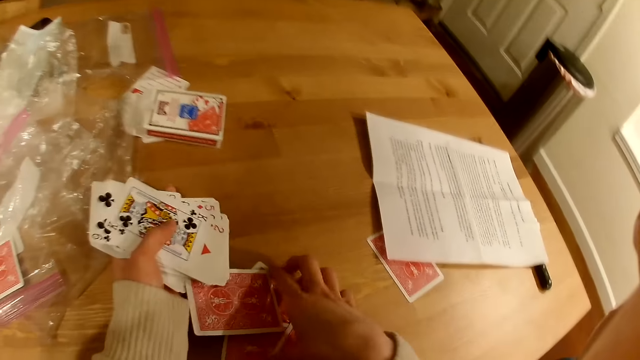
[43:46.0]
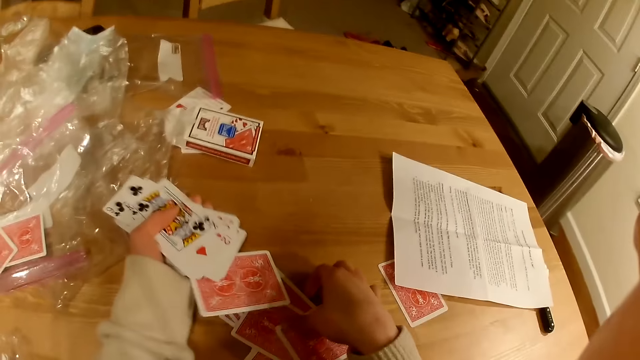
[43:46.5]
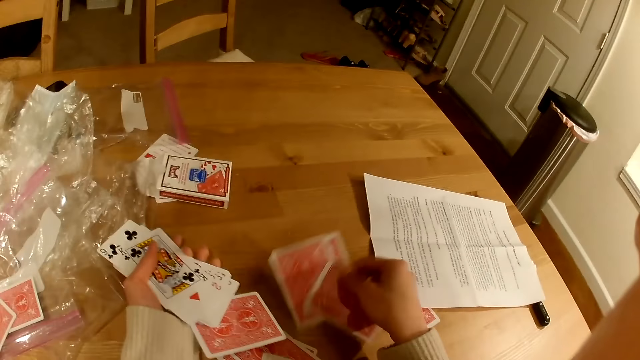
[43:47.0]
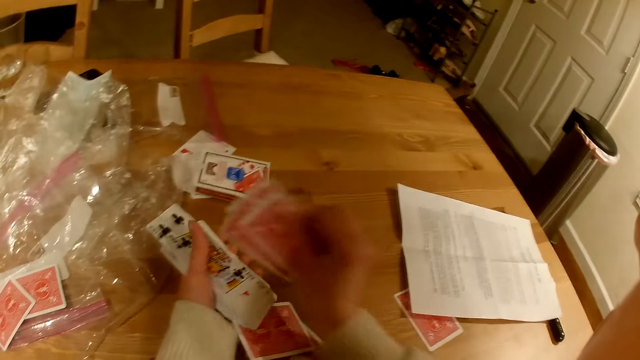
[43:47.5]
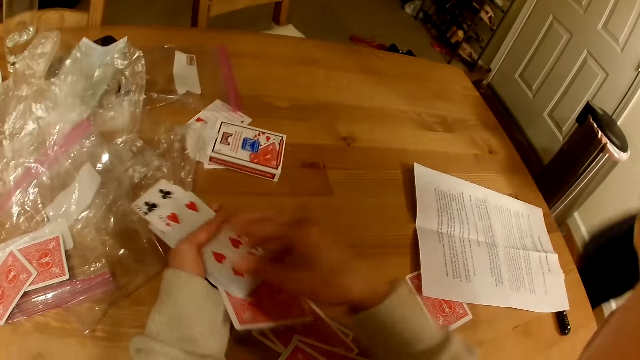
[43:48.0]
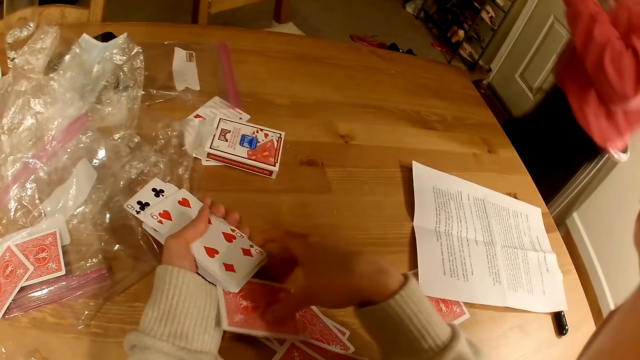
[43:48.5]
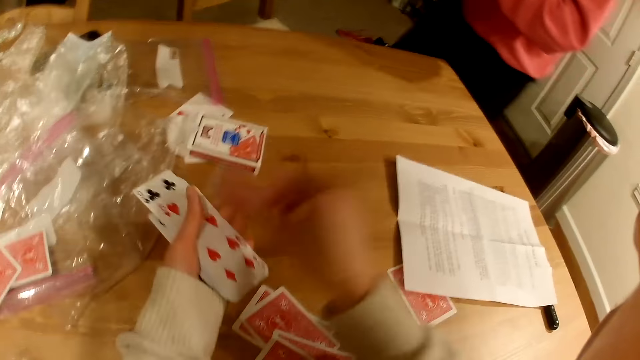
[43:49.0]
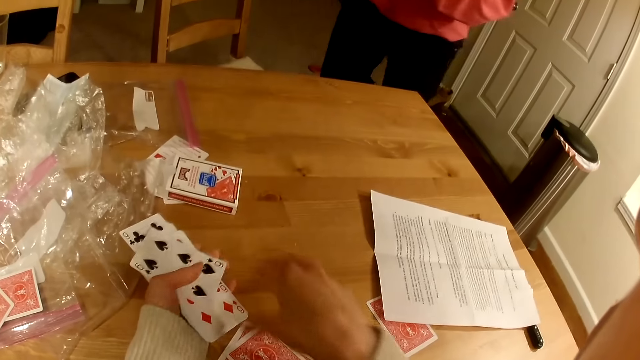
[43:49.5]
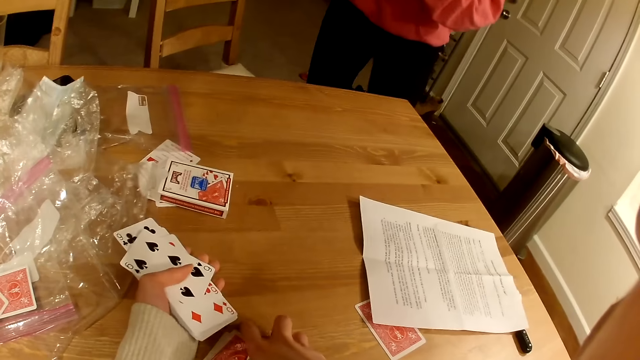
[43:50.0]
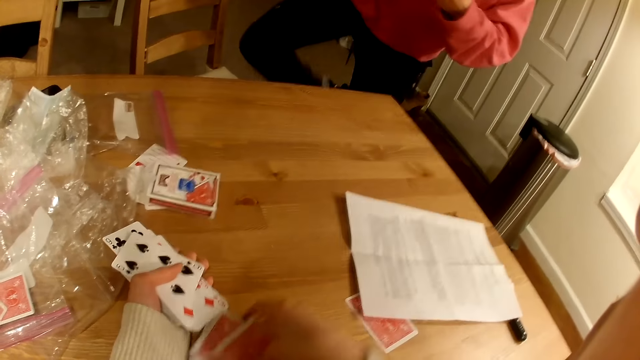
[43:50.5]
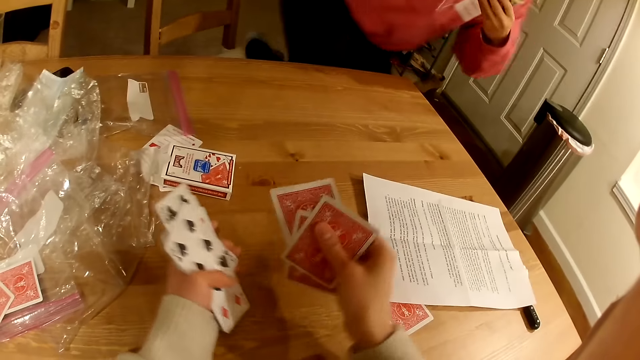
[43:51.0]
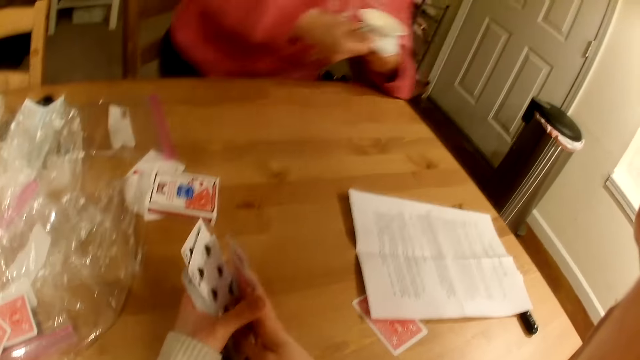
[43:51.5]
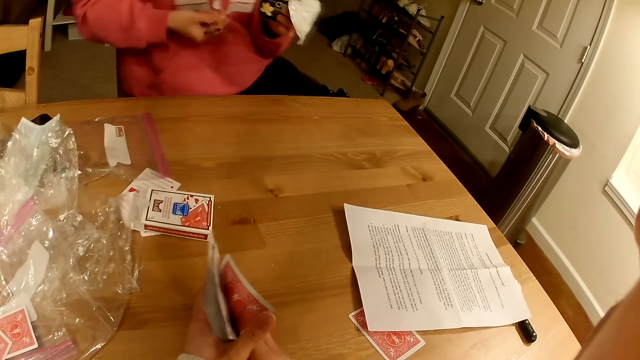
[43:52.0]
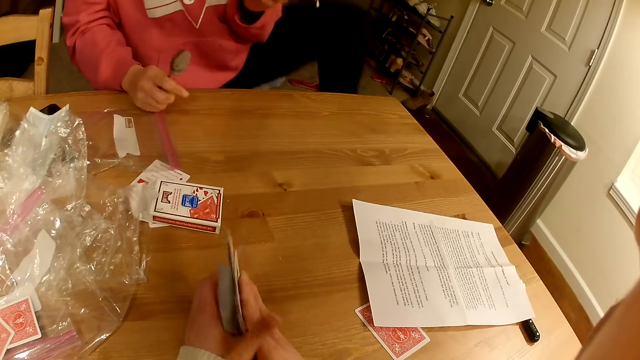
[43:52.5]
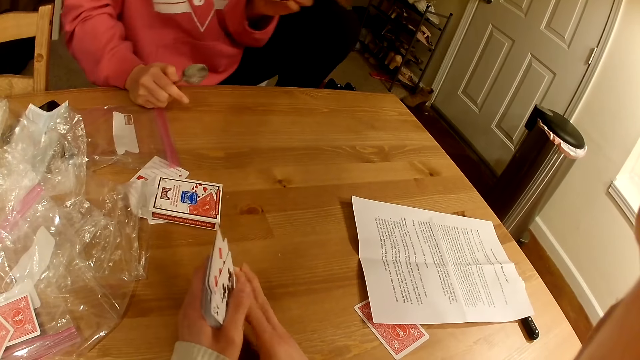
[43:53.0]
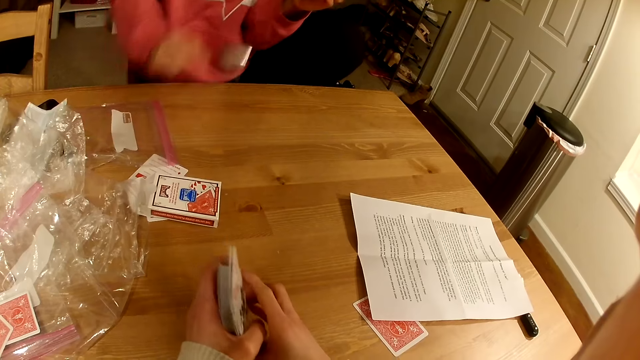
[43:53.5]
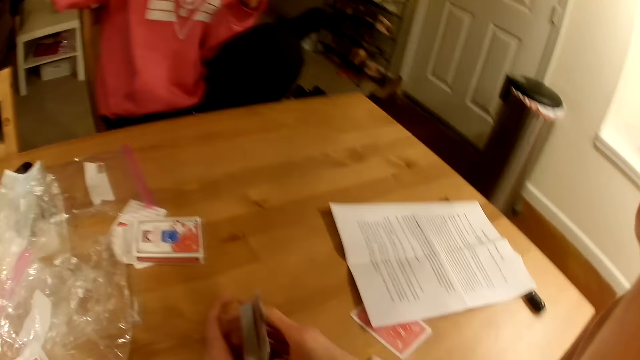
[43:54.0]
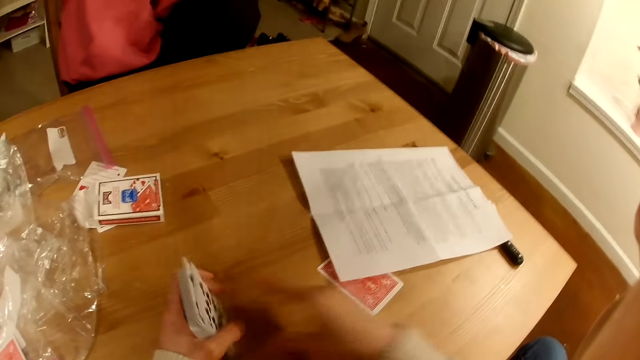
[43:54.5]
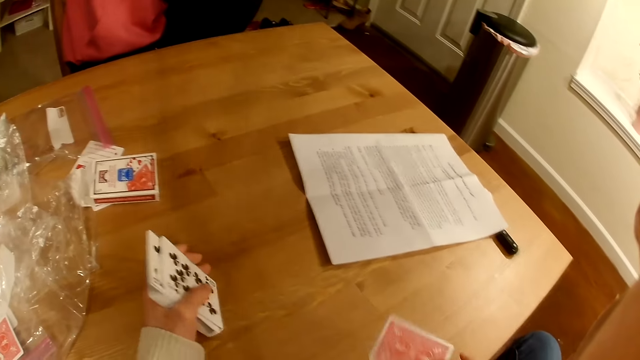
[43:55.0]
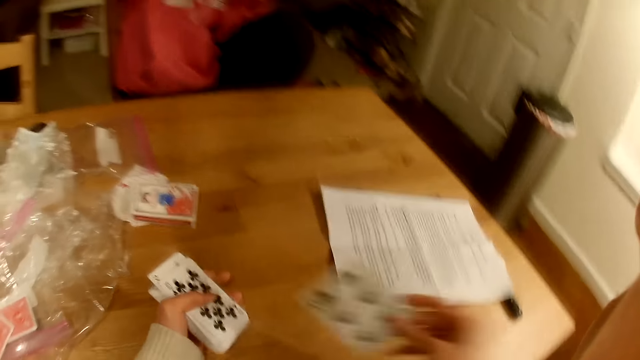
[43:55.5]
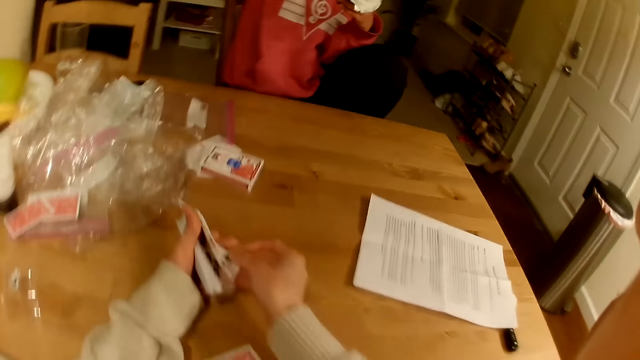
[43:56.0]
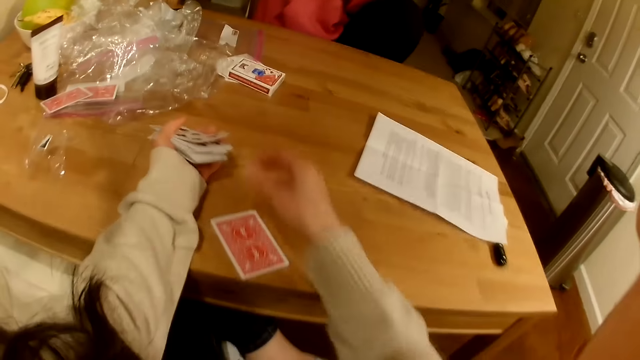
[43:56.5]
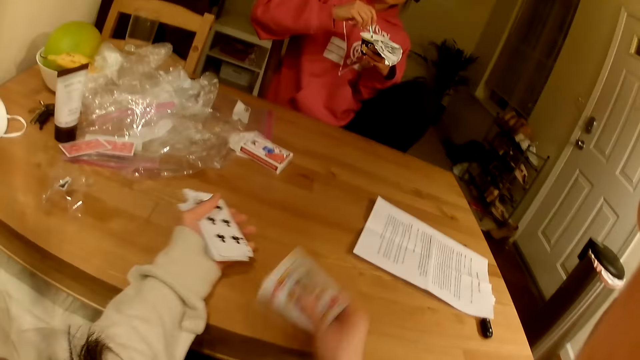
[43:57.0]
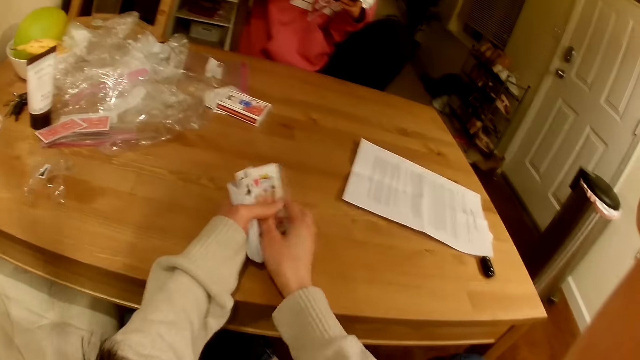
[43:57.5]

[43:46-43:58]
A person sits on the chair. The person eats yoghurt.

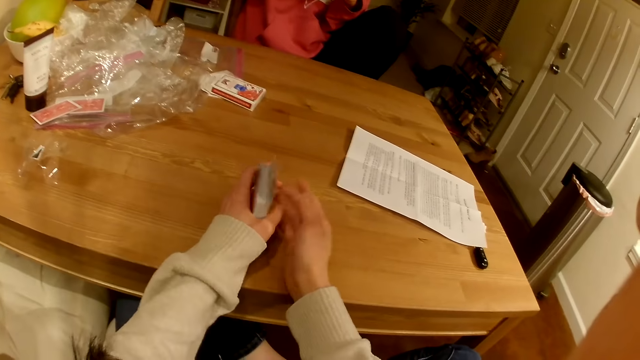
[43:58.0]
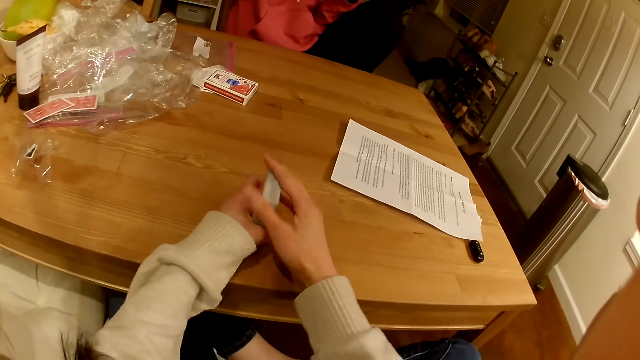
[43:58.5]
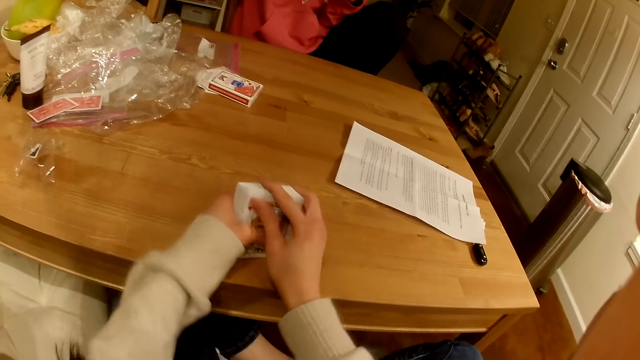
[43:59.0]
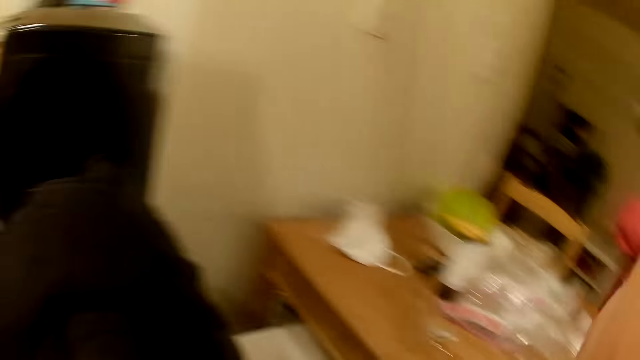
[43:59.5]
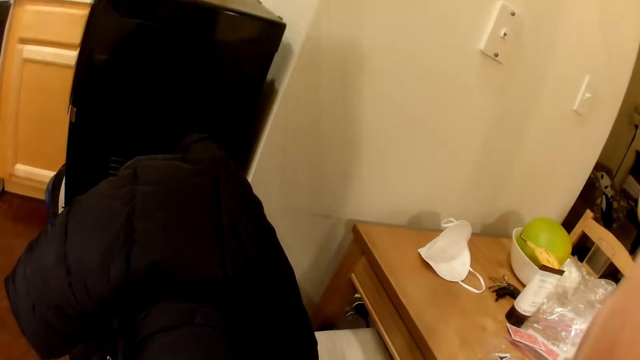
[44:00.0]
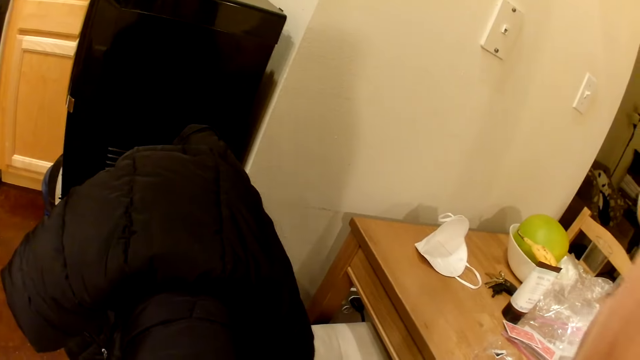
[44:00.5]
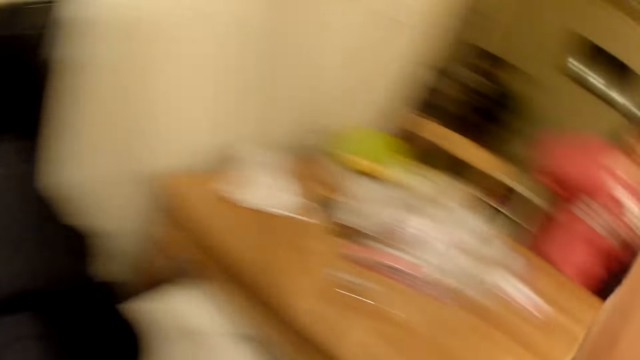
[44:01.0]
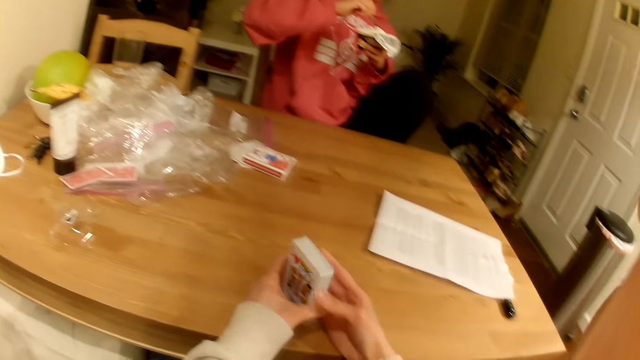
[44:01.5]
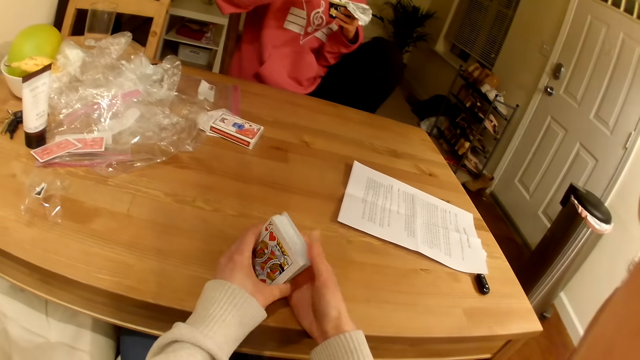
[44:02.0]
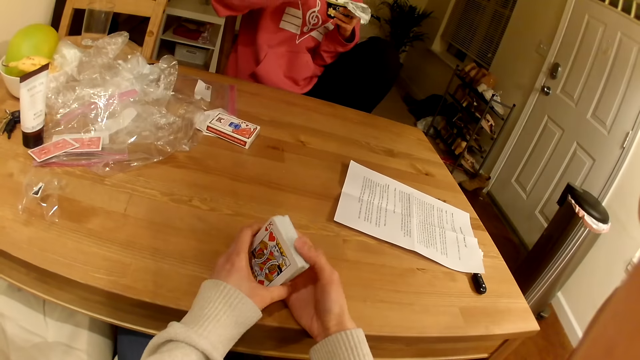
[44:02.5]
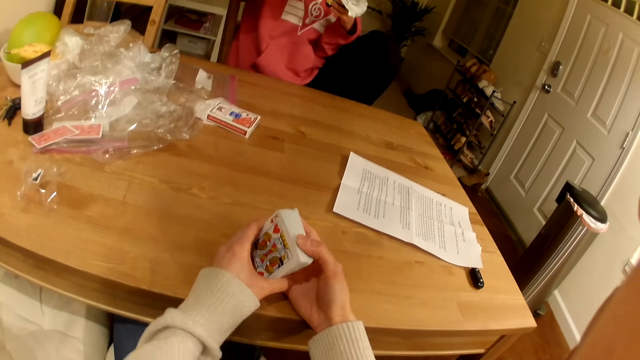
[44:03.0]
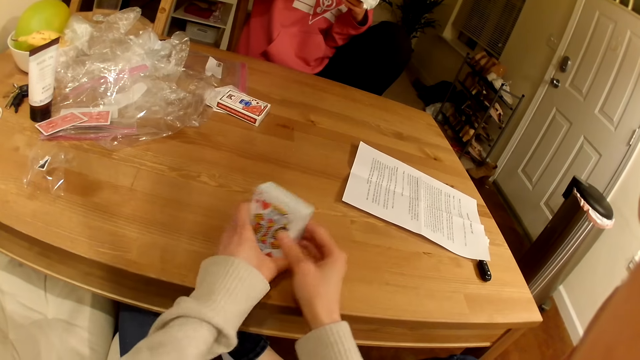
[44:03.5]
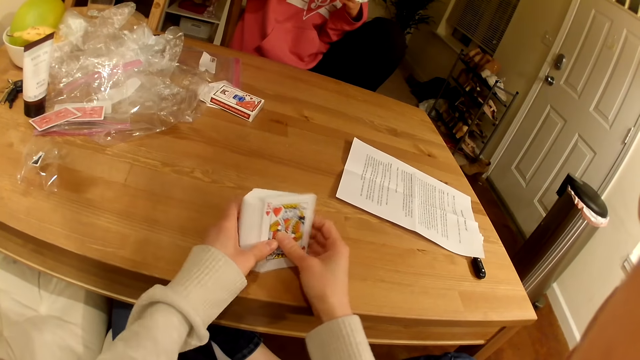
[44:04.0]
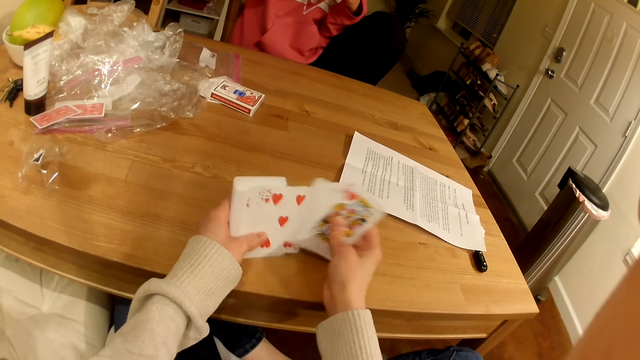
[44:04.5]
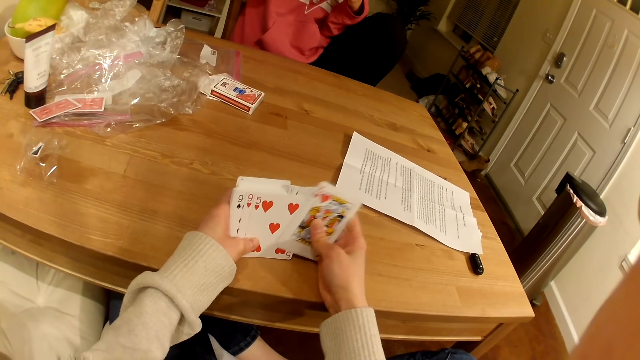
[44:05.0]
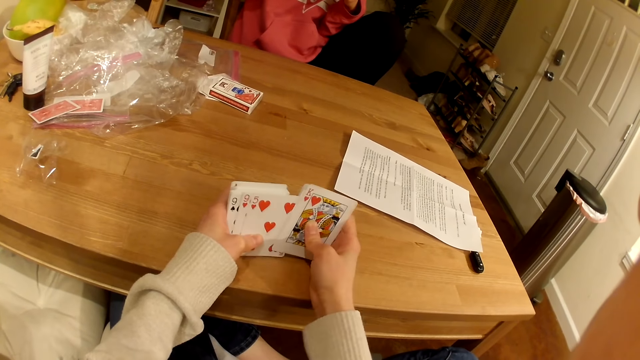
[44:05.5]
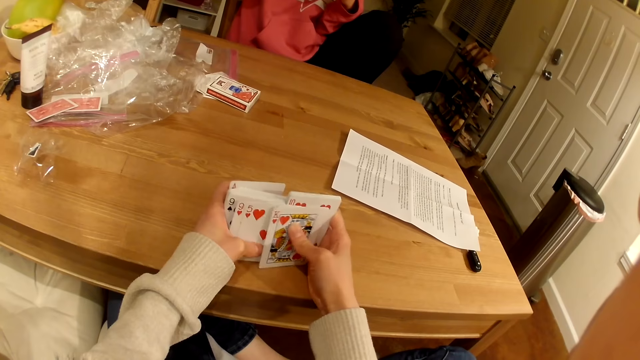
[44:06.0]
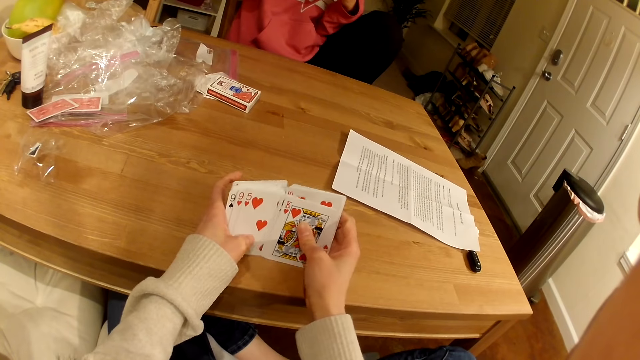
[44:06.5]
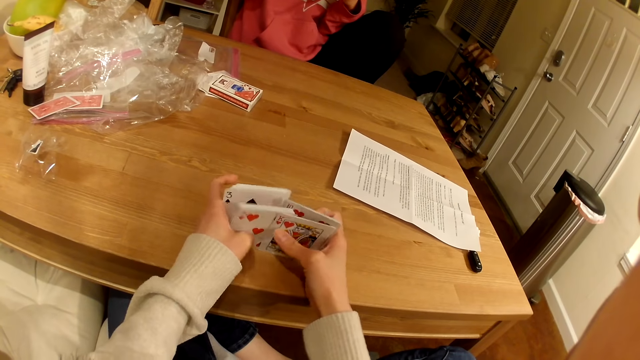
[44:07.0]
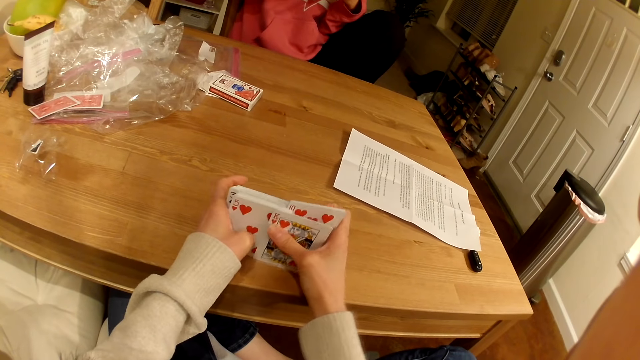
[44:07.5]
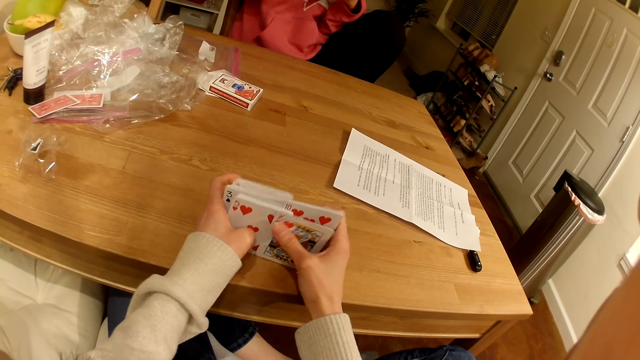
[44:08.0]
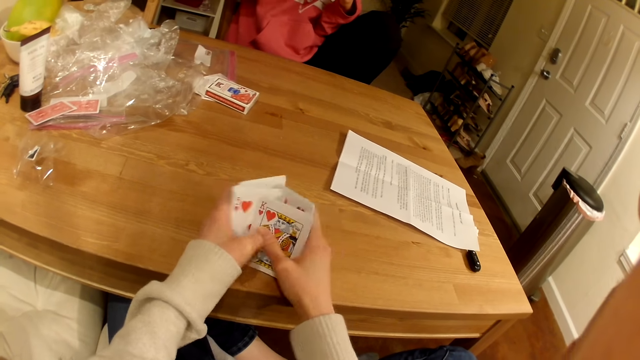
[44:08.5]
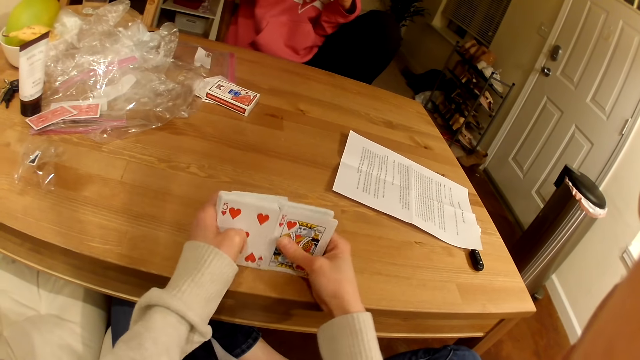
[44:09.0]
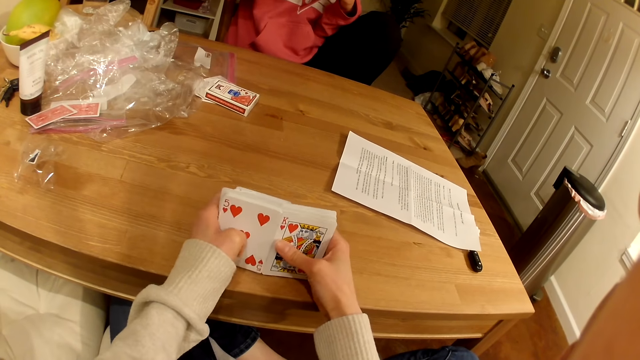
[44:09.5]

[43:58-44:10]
The camera wearer looks to the left. A person eats. The camera wearer looks at the person. They shuffle playing cards.
